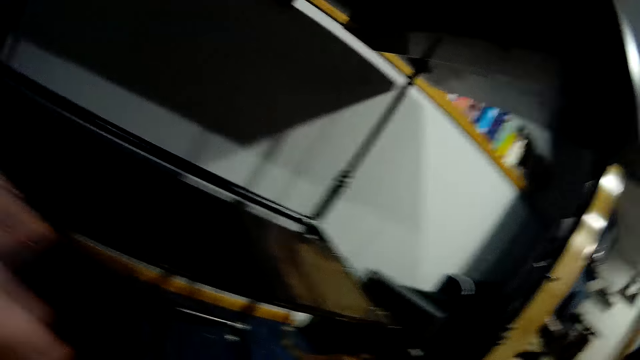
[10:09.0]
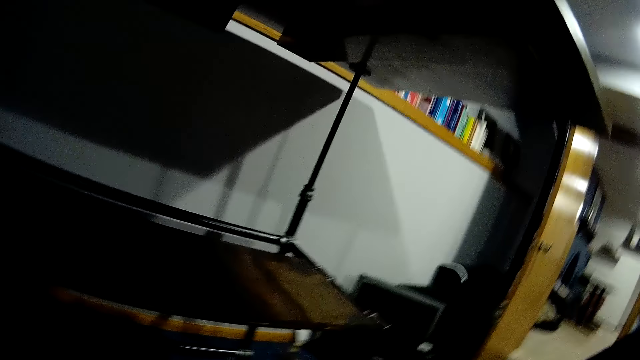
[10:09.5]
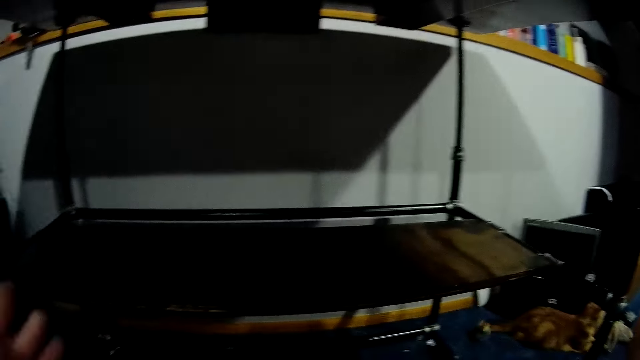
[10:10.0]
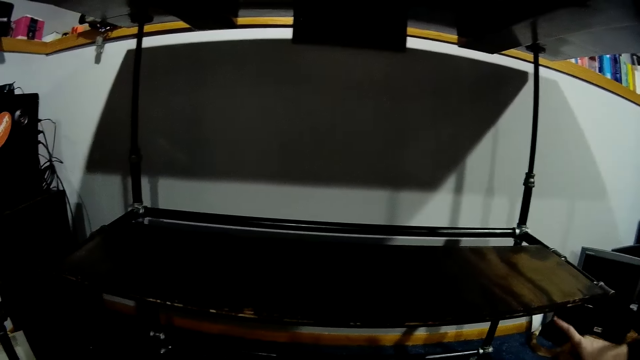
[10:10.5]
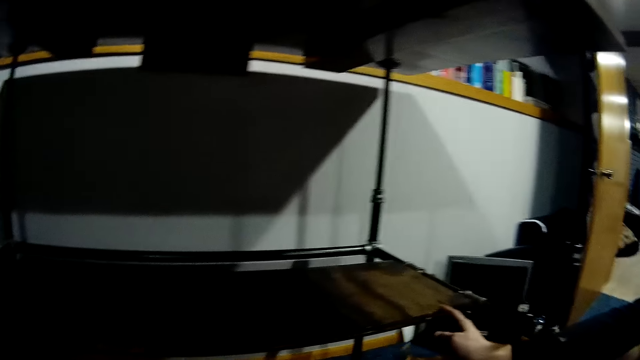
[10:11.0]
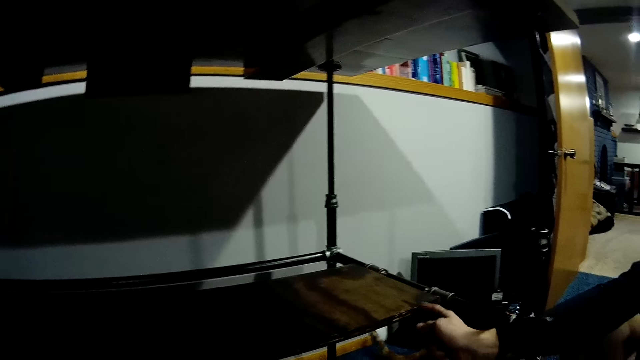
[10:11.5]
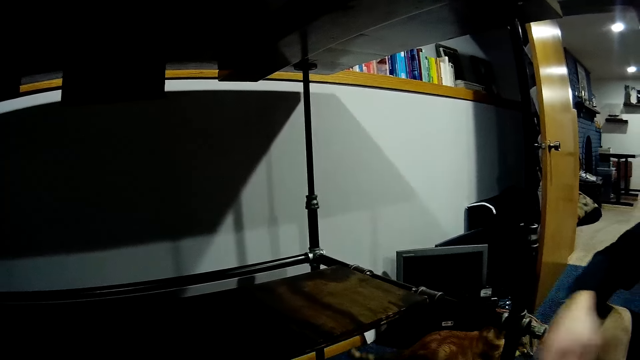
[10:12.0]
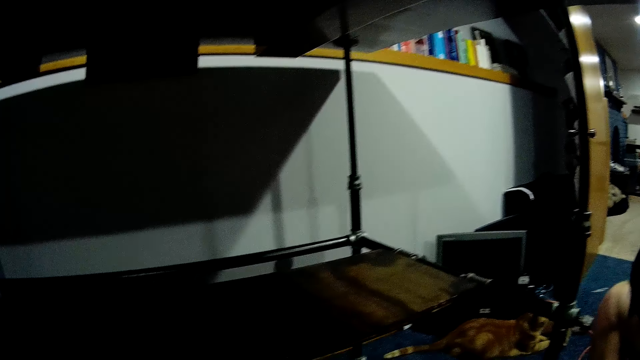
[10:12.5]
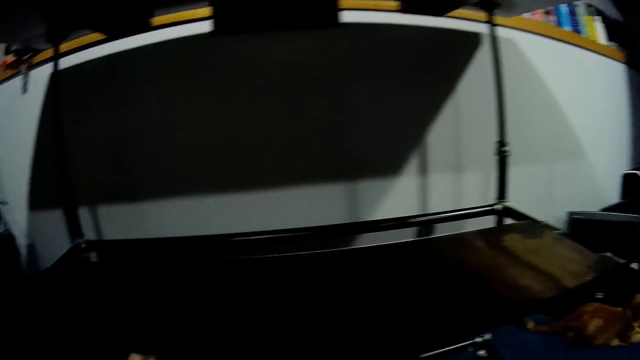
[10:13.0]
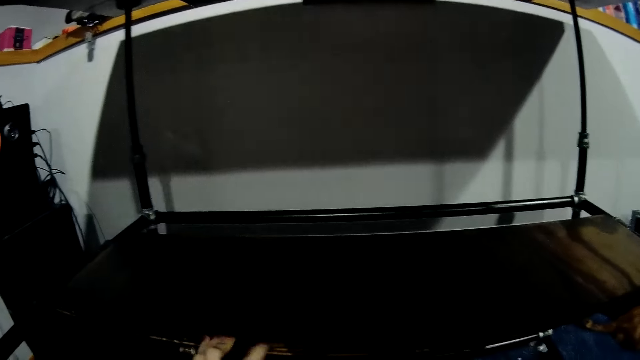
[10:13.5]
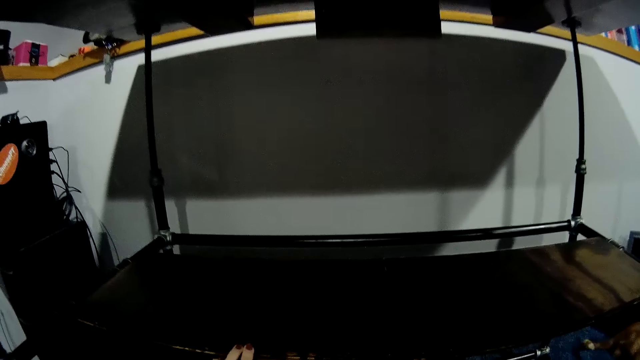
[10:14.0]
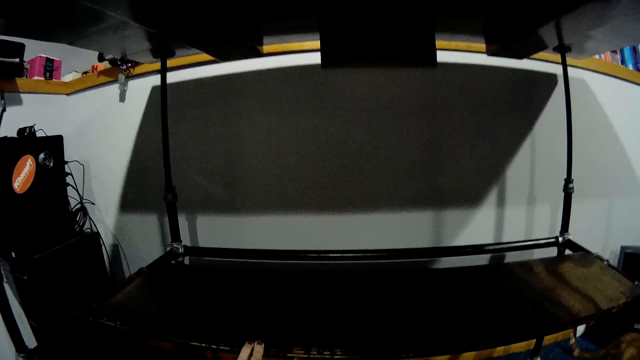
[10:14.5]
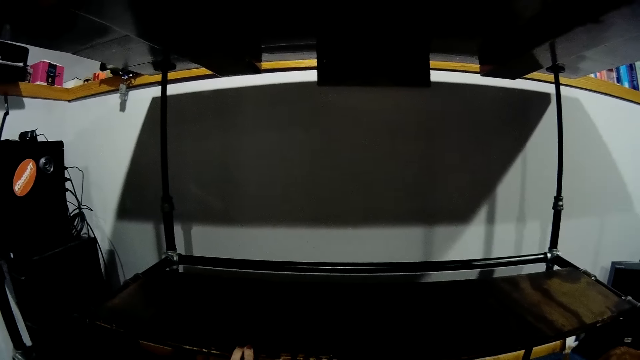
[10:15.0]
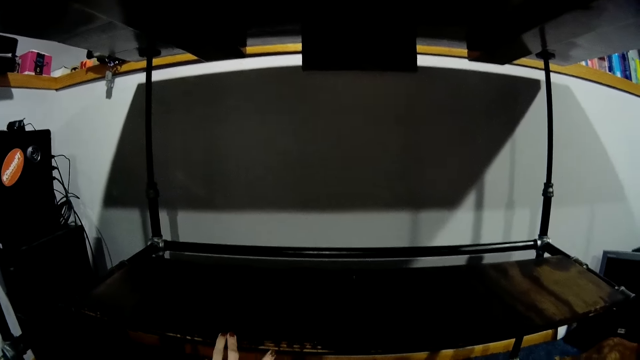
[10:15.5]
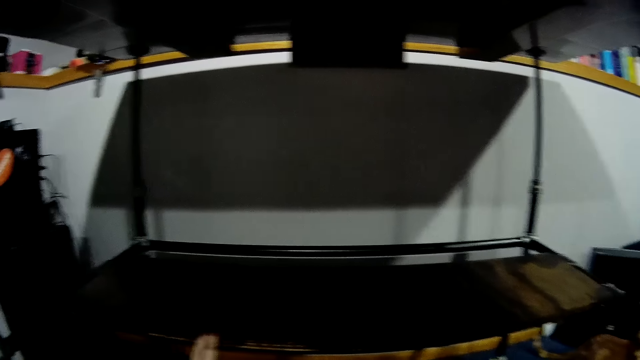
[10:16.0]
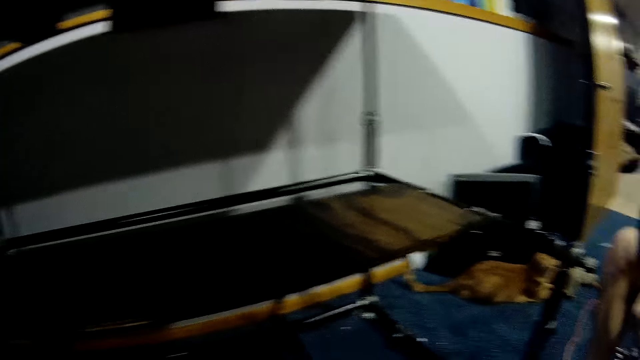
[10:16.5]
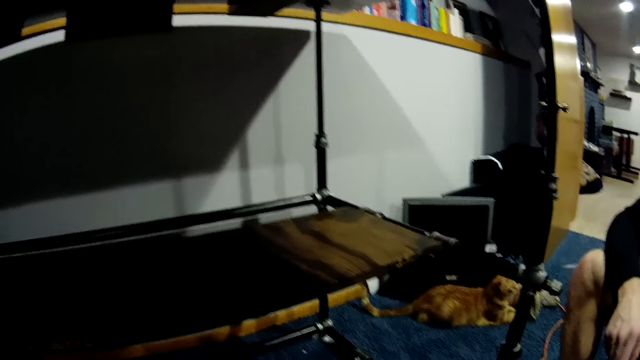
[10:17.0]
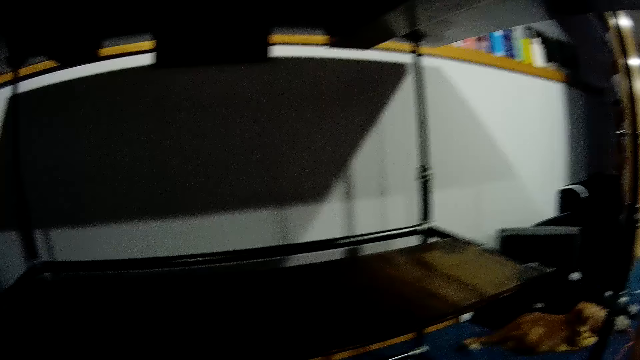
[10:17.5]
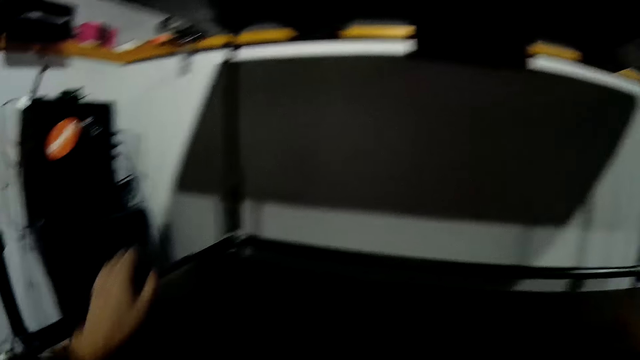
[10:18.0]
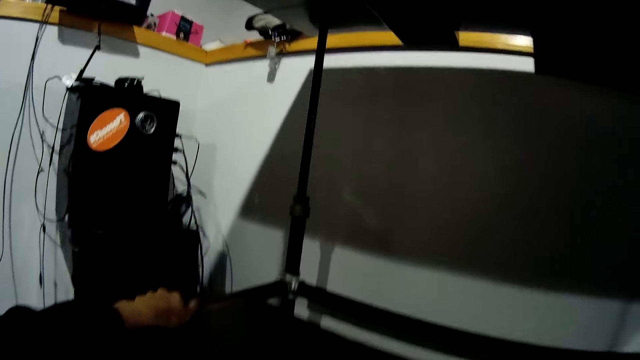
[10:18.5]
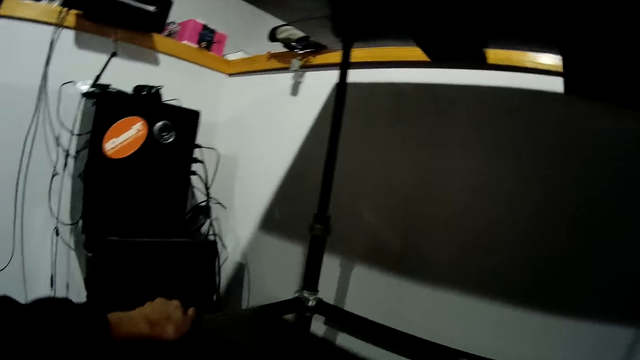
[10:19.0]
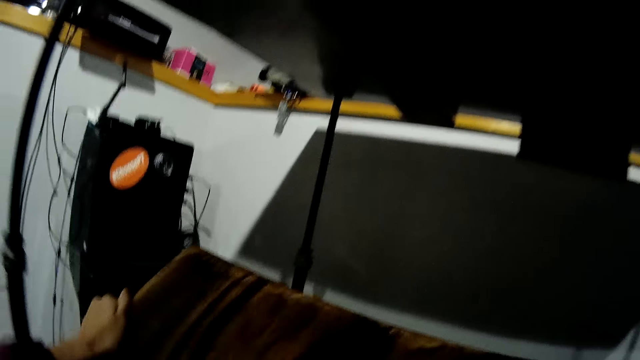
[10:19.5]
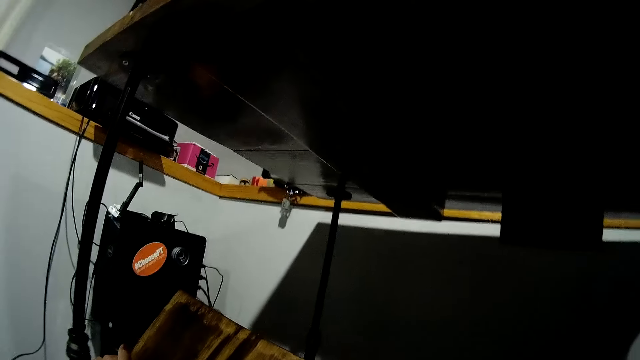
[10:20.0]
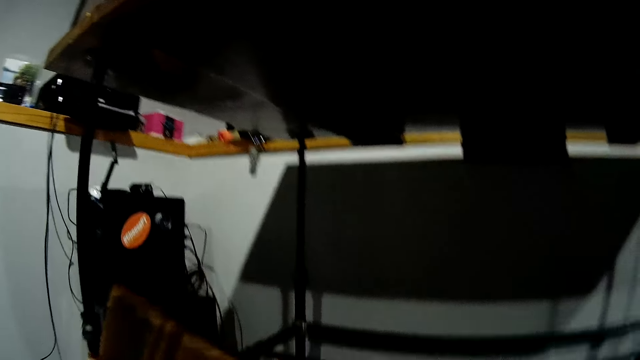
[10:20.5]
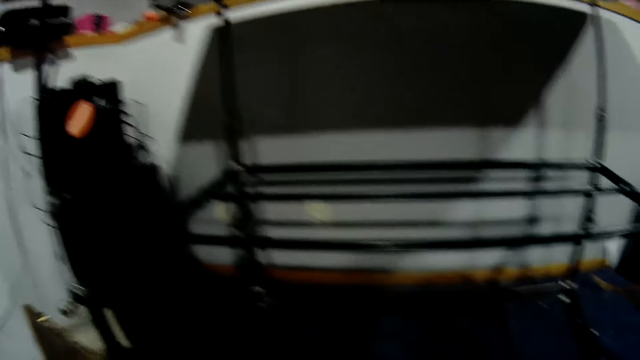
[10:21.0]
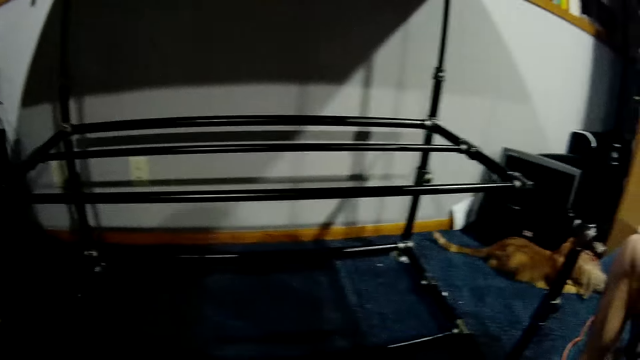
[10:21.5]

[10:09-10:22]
The person points at the timber. The camera wearer holds the timber with fingers. She lifts the wooden slab with her left hand.

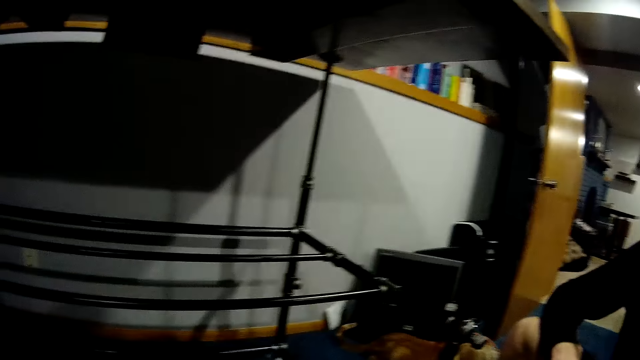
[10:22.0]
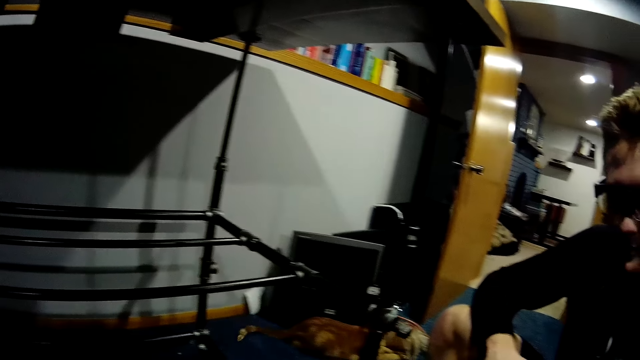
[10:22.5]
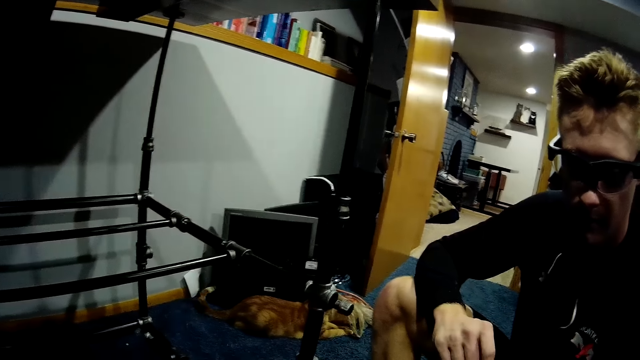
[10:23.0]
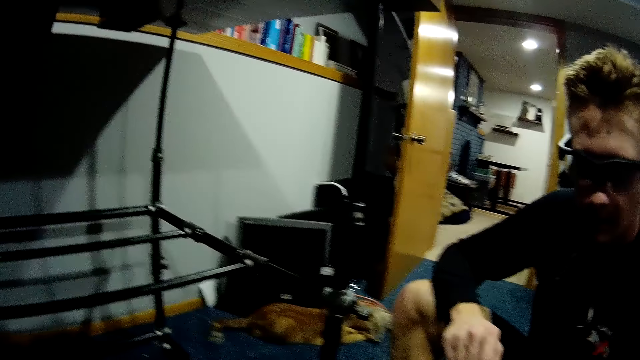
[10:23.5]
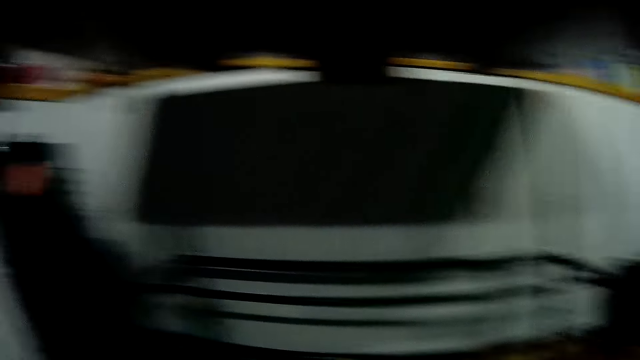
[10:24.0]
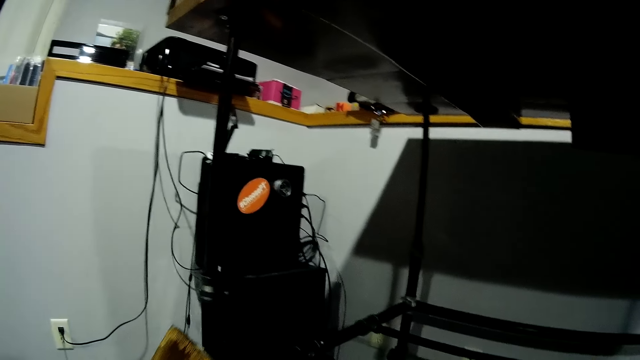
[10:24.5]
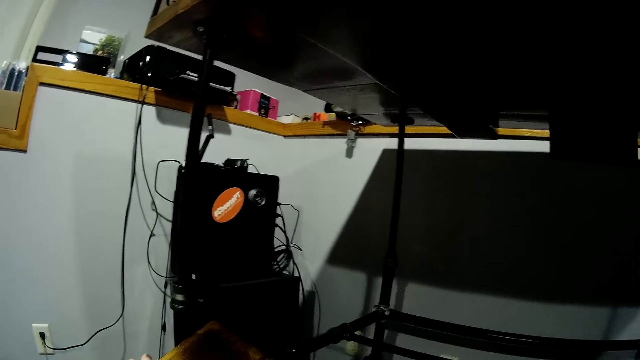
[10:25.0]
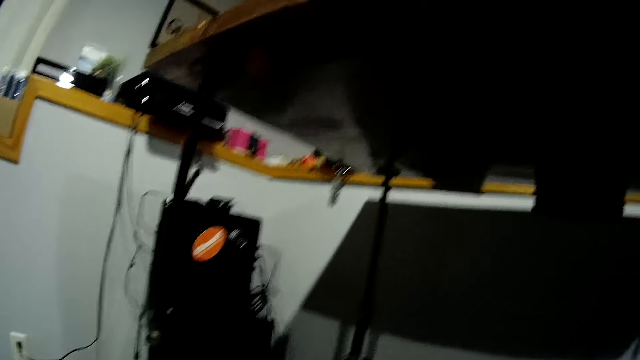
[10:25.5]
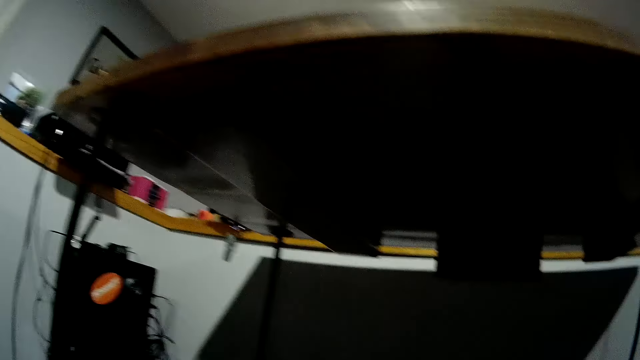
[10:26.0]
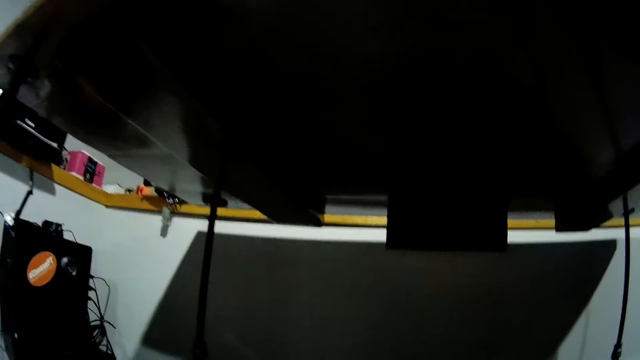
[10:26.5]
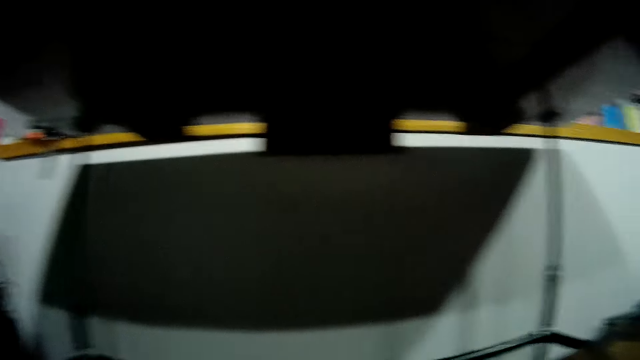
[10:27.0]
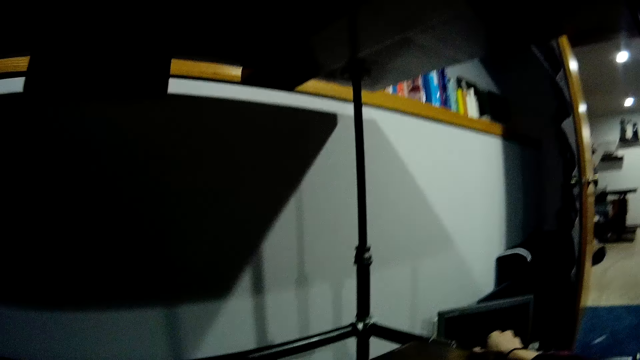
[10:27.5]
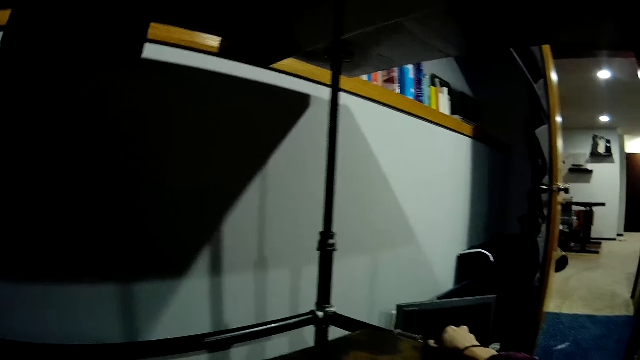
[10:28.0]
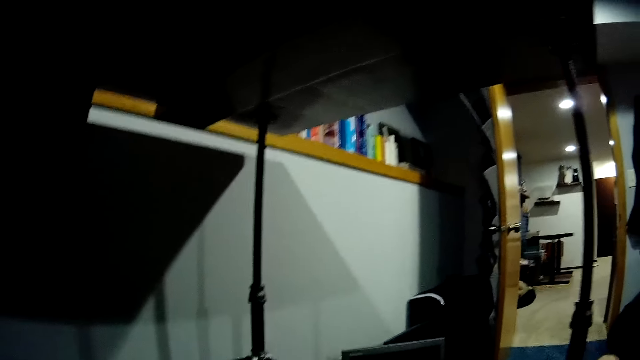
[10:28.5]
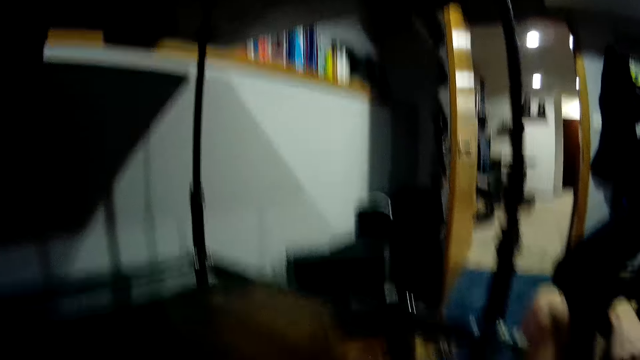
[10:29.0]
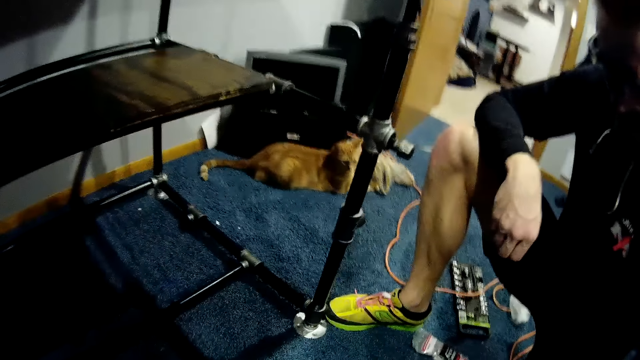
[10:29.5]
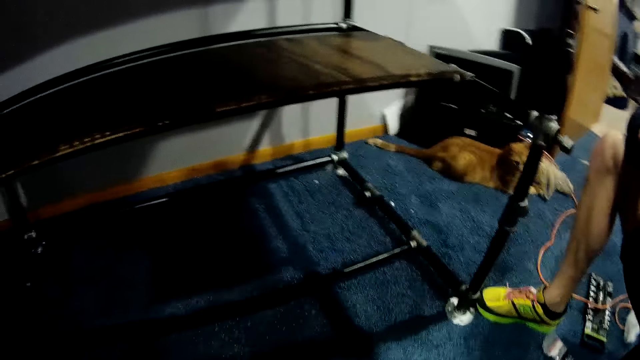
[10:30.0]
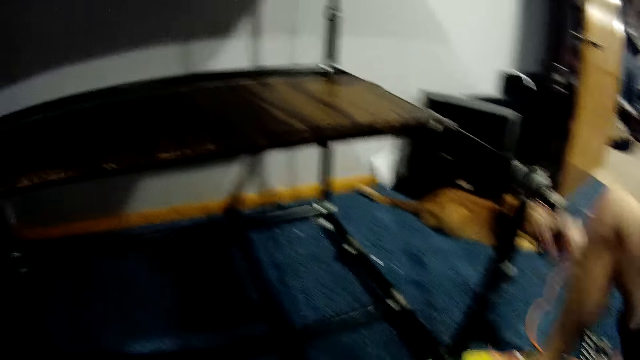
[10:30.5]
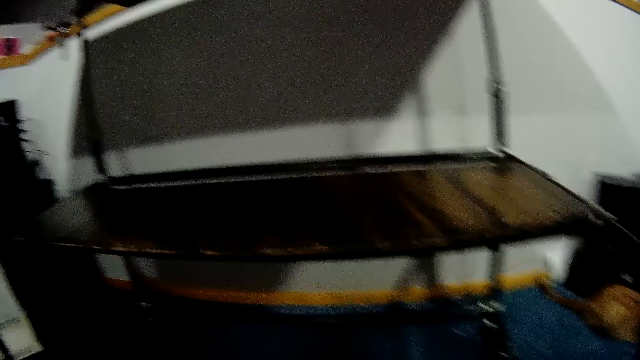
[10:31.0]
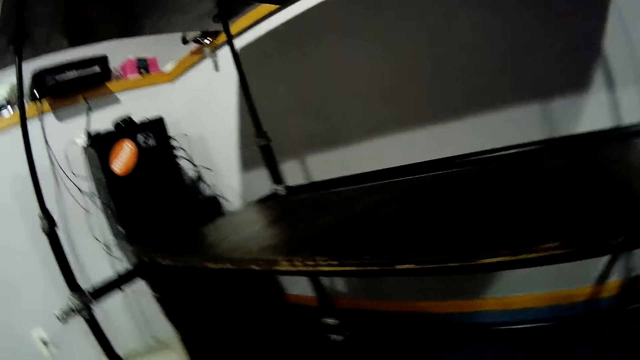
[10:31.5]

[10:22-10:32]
The person talks to the camera wearer. The camera wearer places the wooden slab in the middle of the worktable with both hands. They fit the timber on the shelf.
